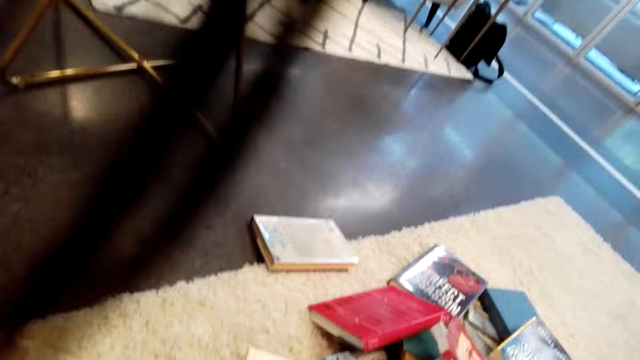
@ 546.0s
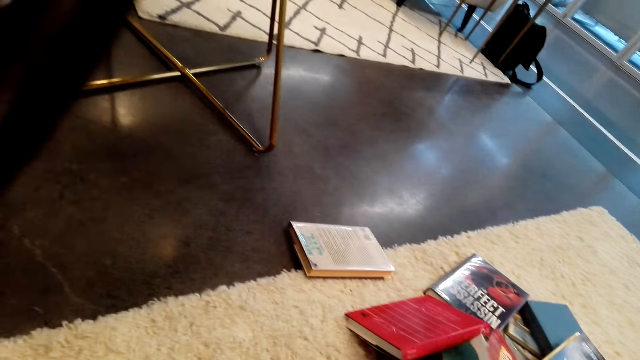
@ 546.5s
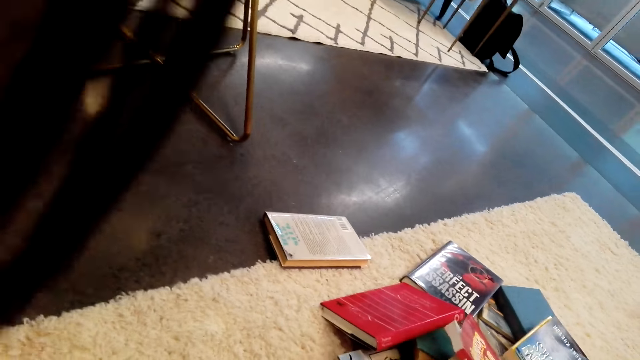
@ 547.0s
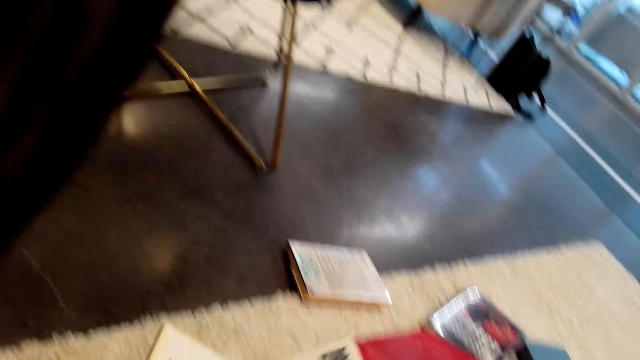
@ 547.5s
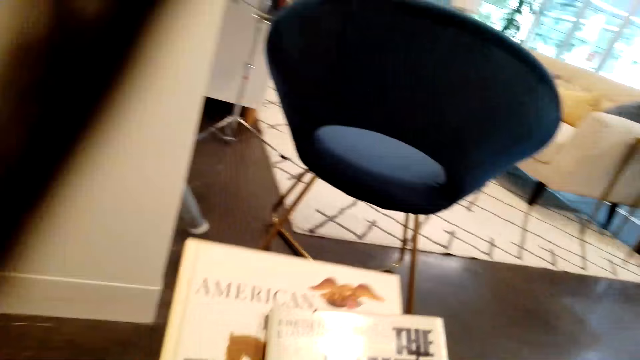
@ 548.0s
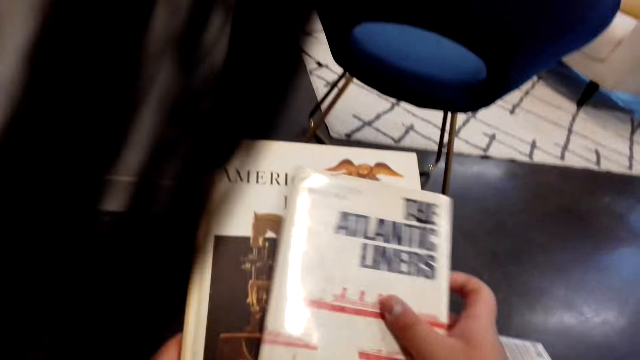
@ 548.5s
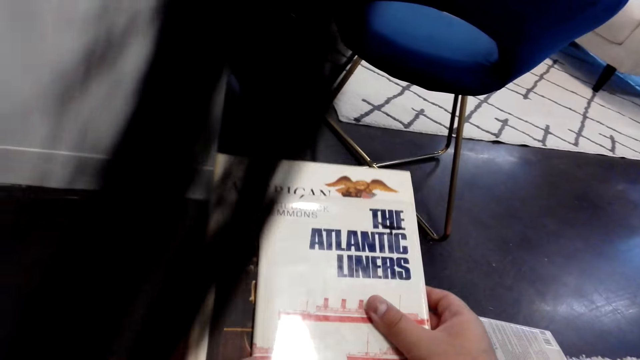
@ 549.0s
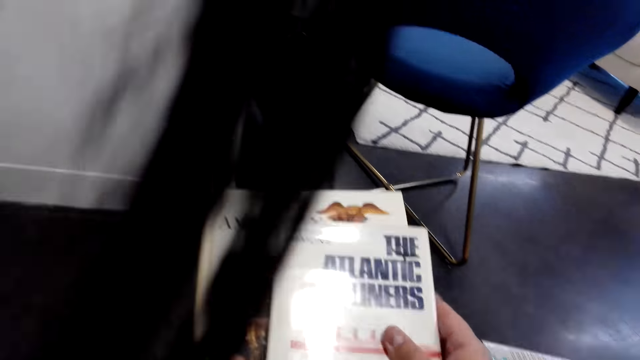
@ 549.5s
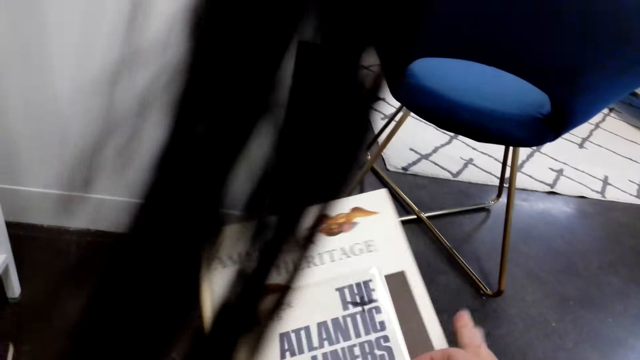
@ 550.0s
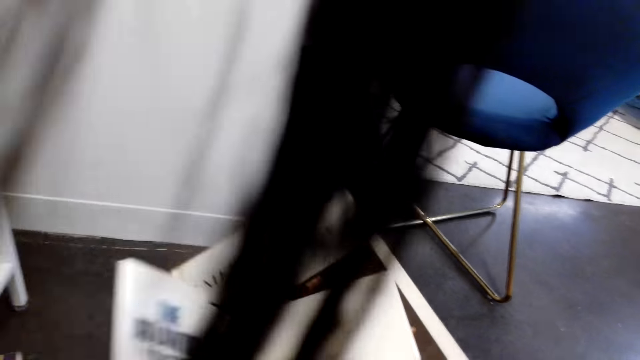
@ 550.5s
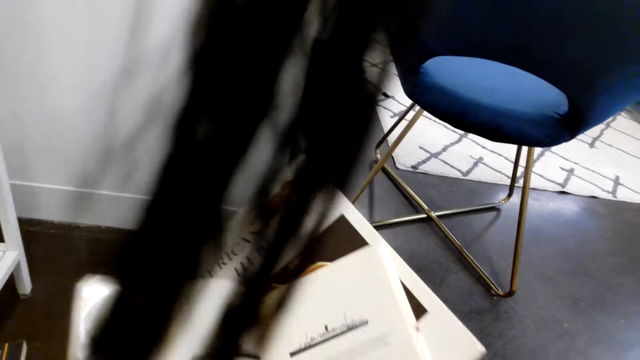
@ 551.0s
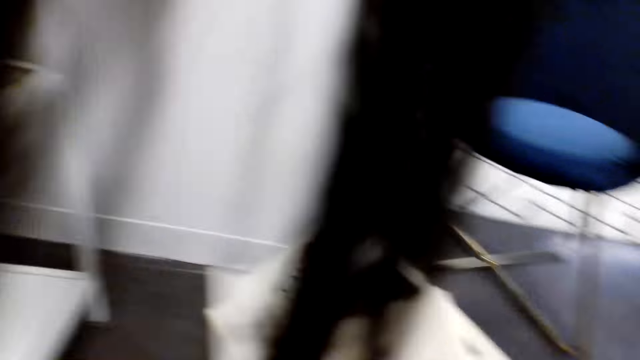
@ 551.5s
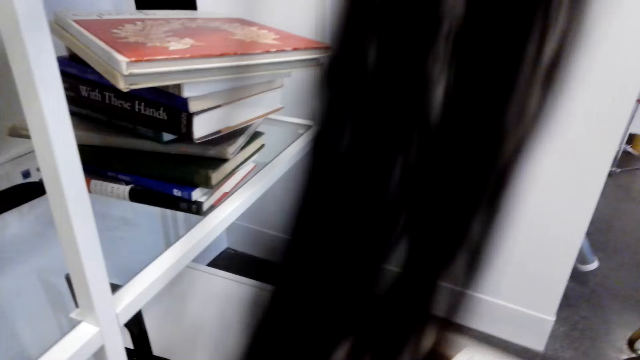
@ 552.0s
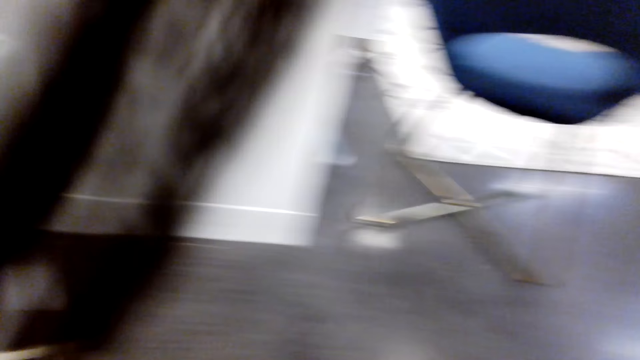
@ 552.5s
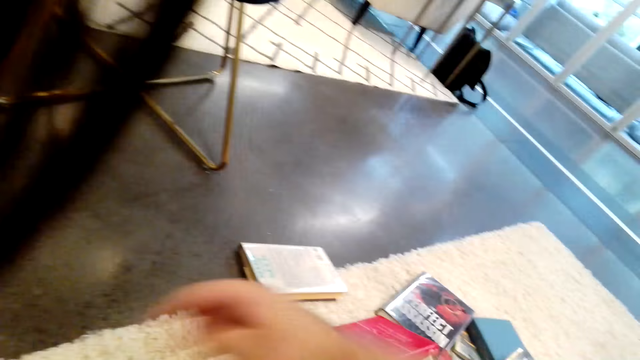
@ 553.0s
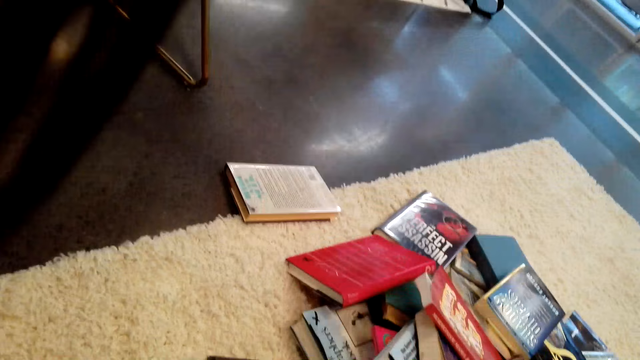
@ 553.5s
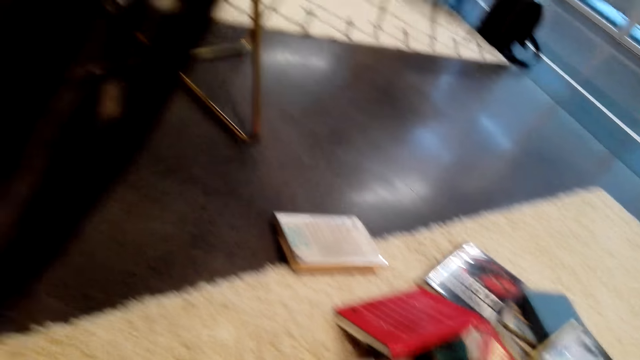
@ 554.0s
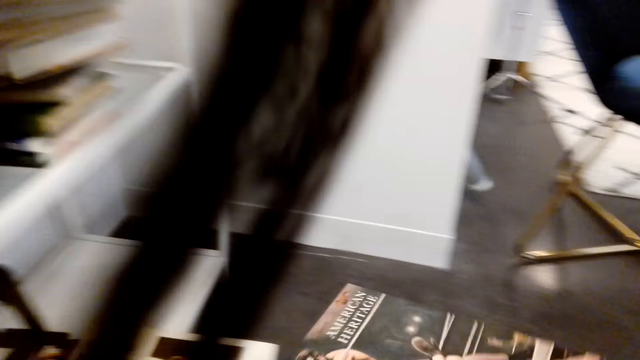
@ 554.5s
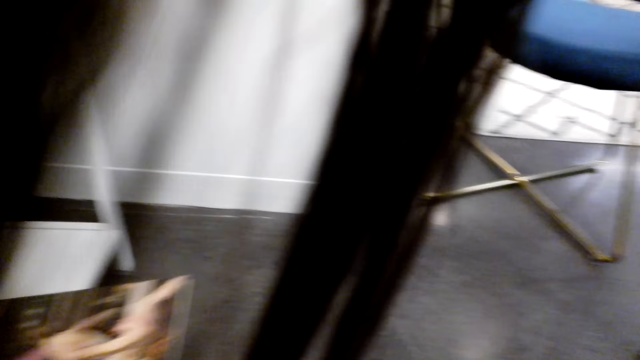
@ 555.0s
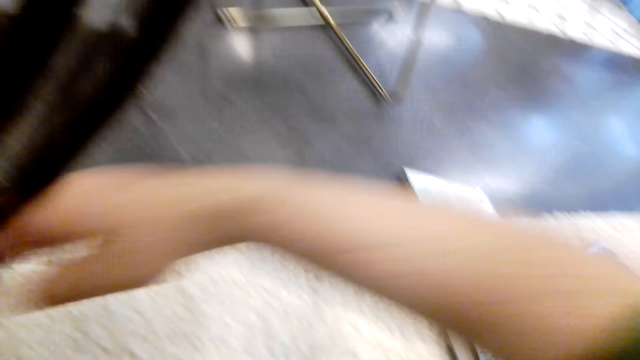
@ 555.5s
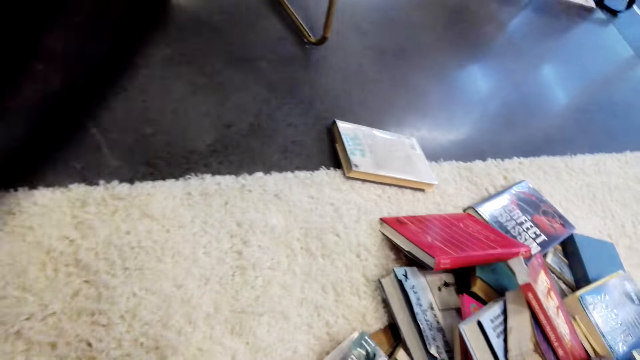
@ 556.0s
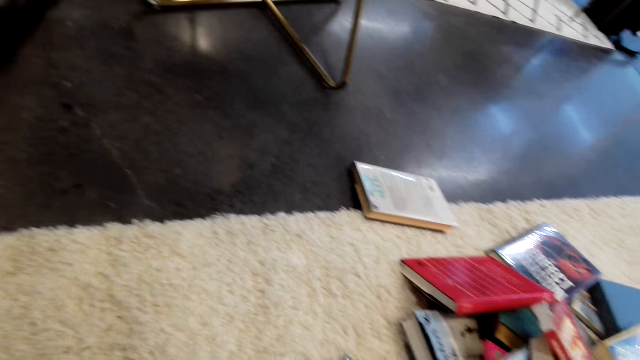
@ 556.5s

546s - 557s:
The camera wearer puts the book in the shelf and picks up another book. They peruse the book and open the book. They put the book in the shelf and pick up another book.

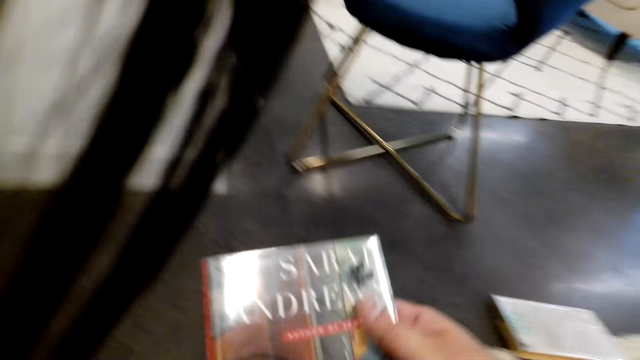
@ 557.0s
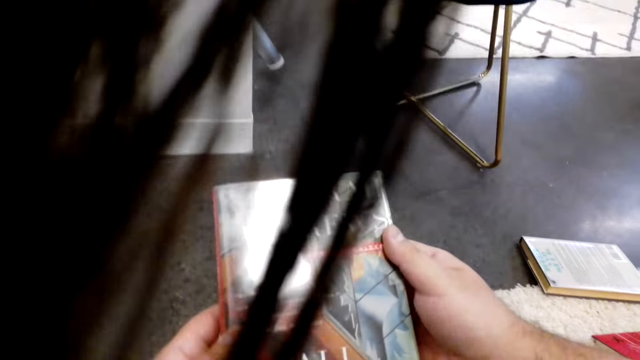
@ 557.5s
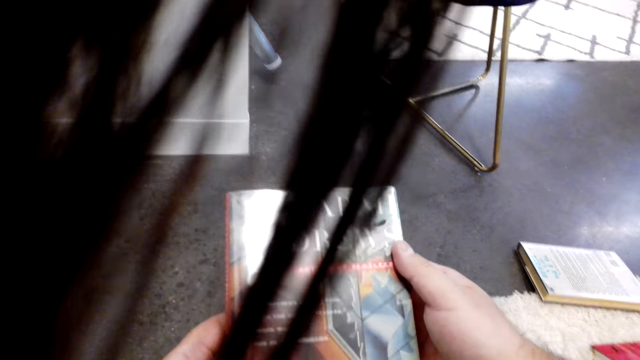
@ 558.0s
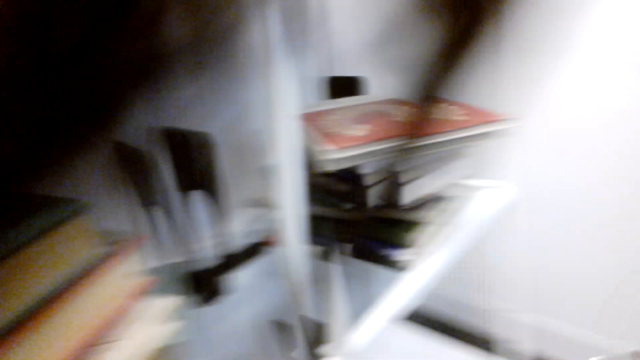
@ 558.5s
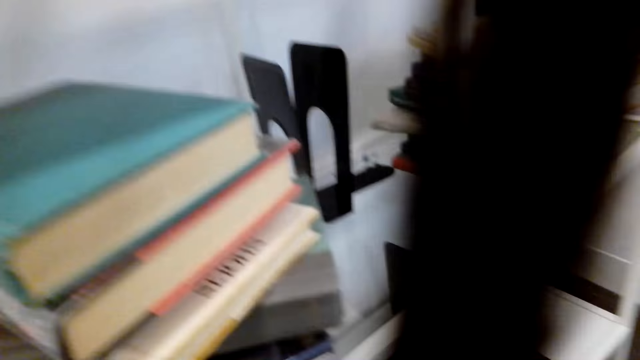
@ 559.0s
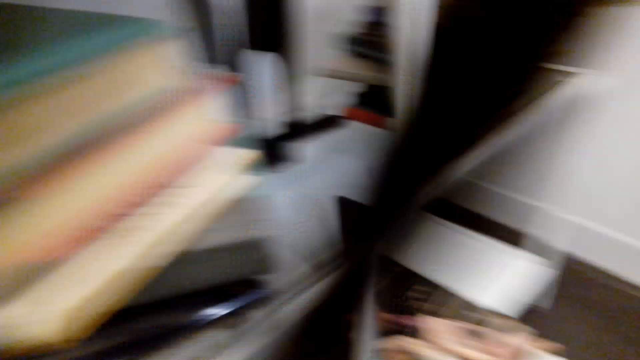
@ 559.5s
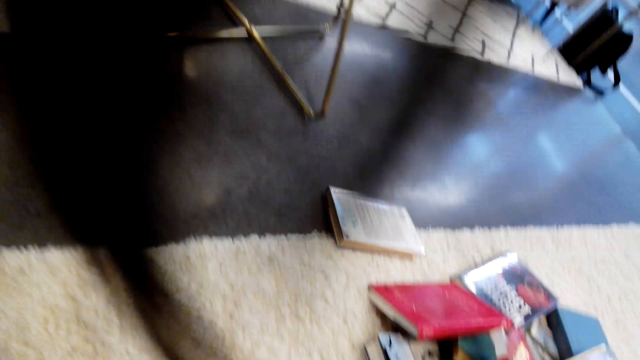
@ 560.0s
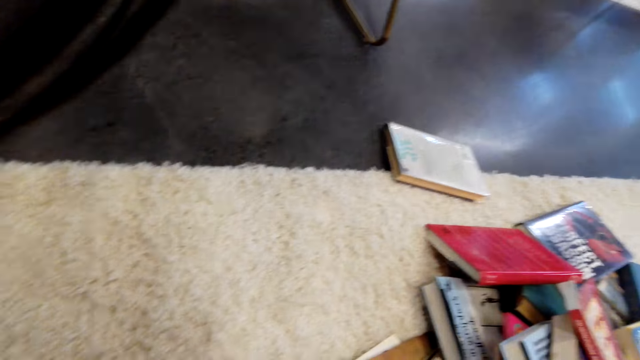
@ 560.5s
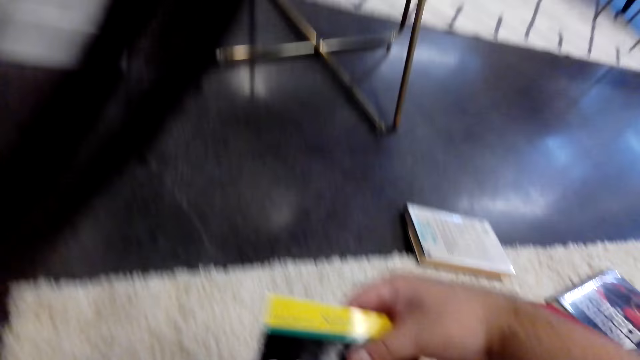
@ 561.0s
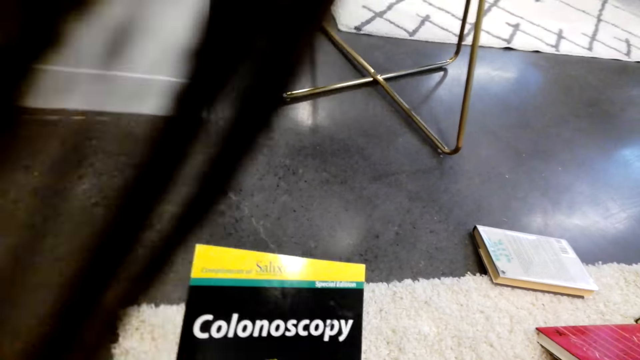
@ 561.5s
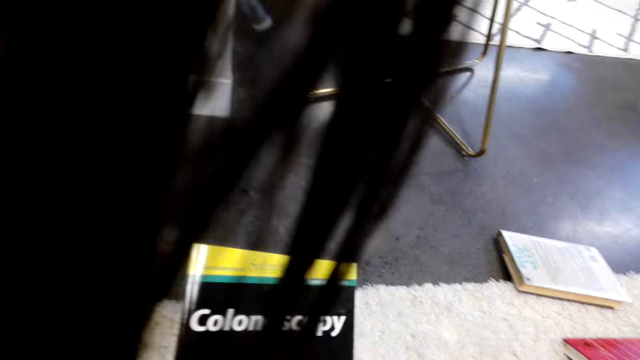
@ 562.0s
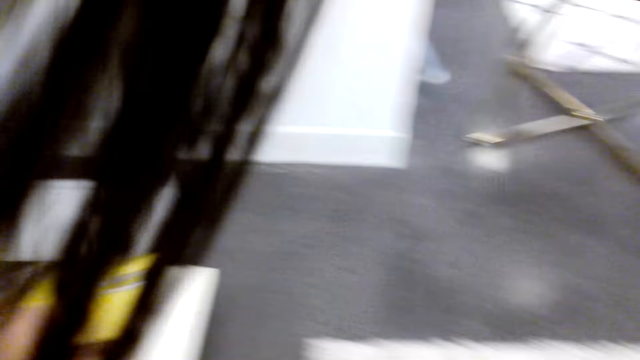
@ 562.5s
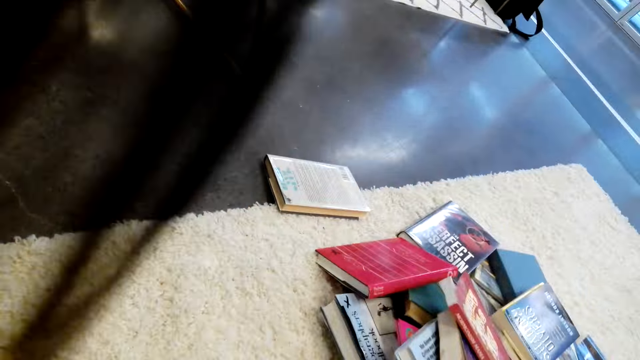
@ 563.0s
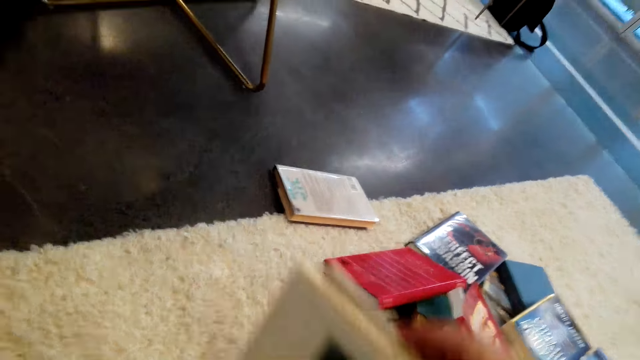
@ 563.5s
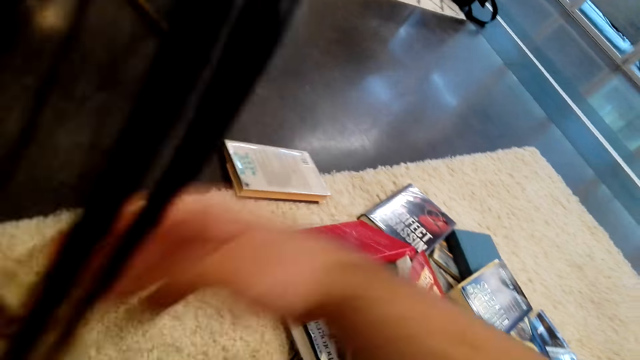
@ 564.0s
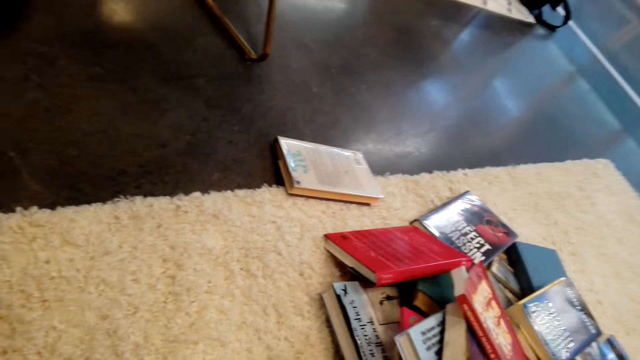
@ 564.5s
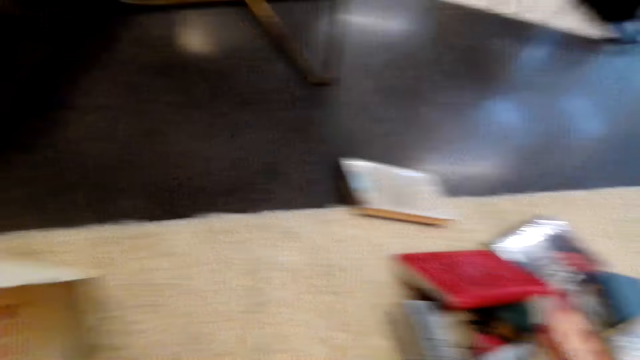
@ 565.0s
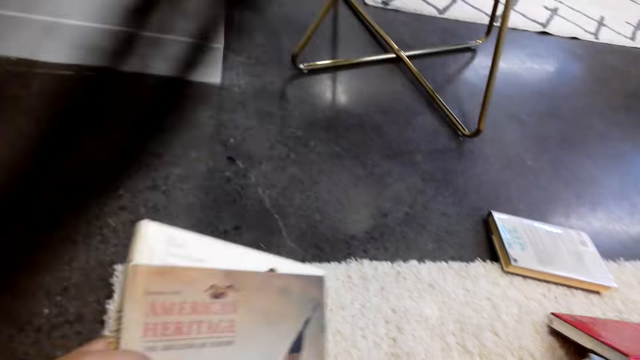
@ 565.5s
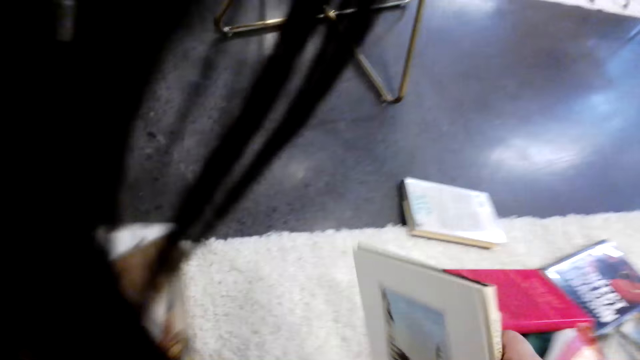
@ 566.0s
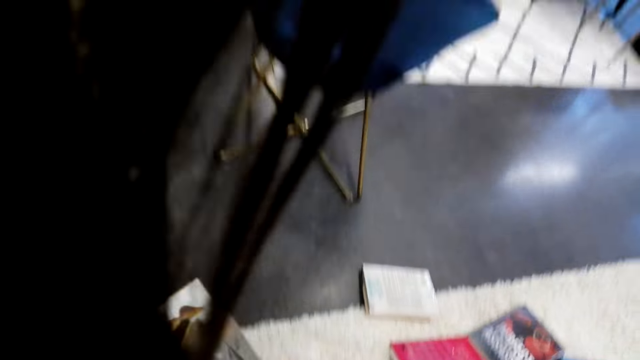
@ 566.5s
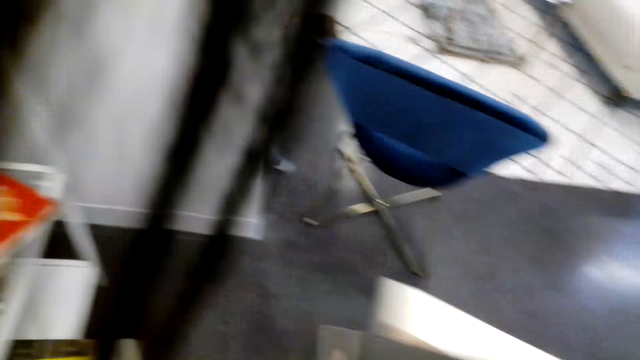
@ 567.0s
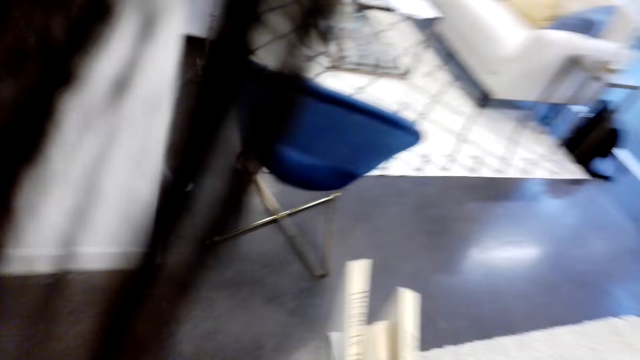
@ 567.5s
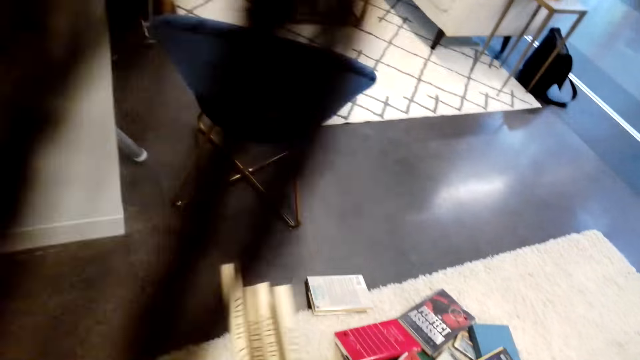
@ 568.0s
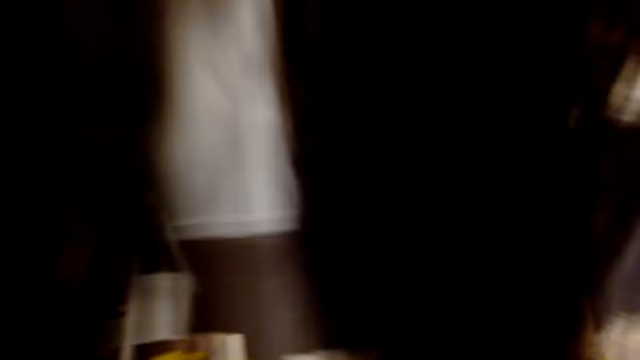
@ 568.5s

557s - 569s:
The camera wearer puts the book in the shelf and takes a book from the floor. They put the book on the shelf and lift books.
